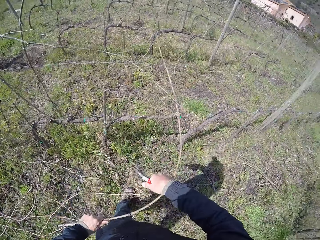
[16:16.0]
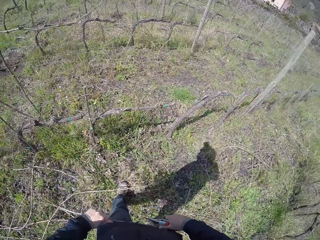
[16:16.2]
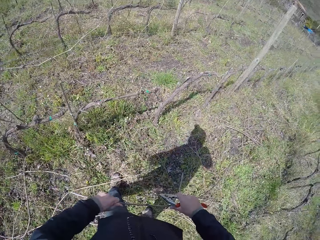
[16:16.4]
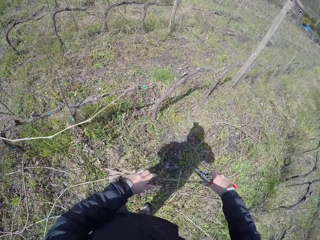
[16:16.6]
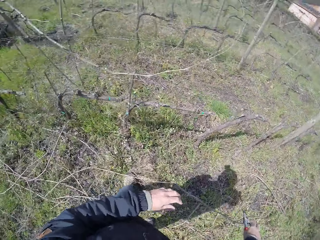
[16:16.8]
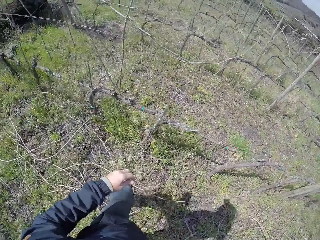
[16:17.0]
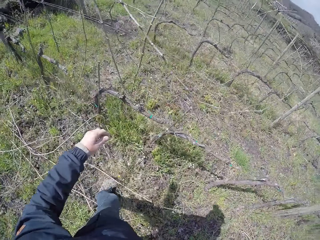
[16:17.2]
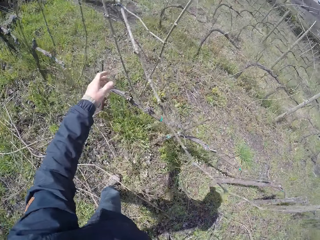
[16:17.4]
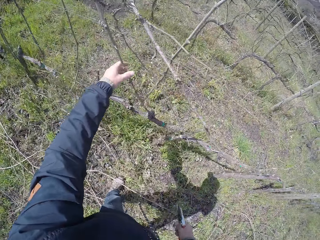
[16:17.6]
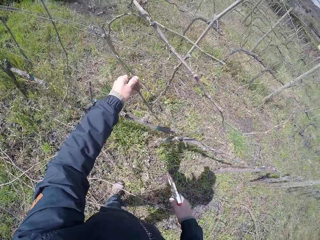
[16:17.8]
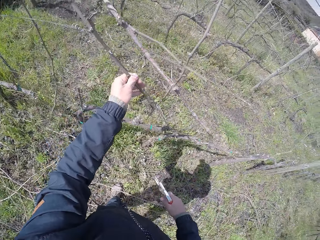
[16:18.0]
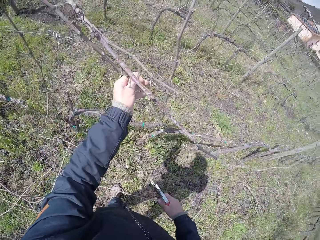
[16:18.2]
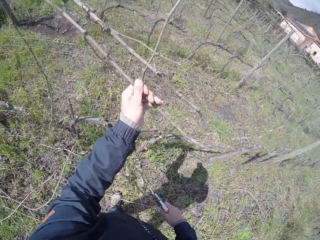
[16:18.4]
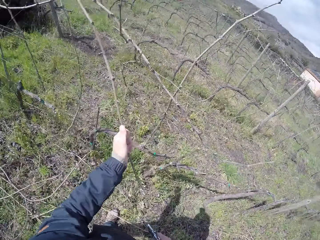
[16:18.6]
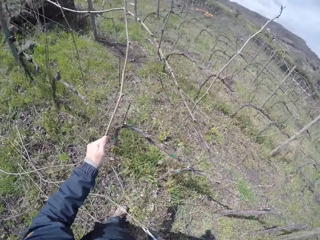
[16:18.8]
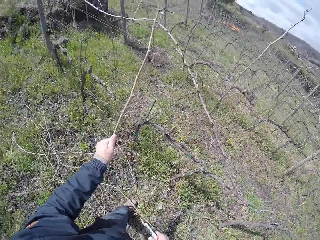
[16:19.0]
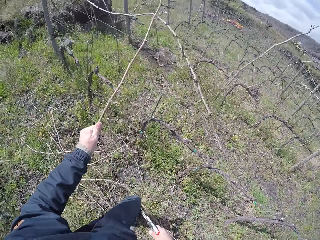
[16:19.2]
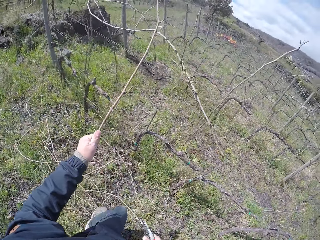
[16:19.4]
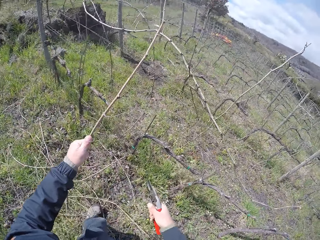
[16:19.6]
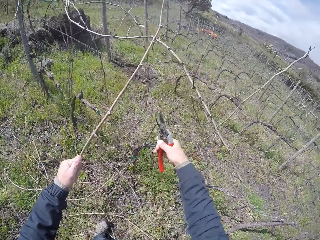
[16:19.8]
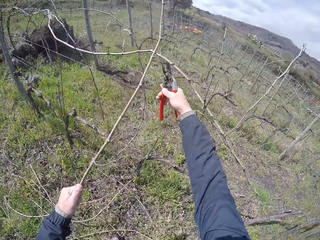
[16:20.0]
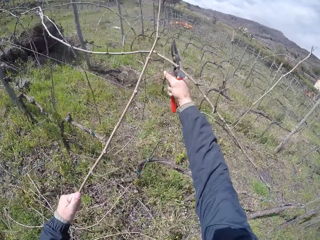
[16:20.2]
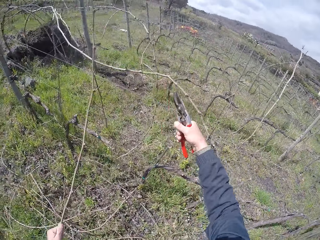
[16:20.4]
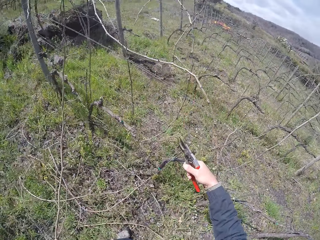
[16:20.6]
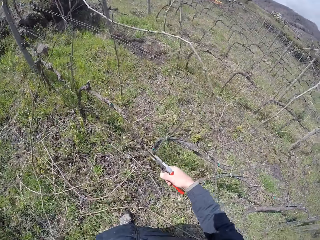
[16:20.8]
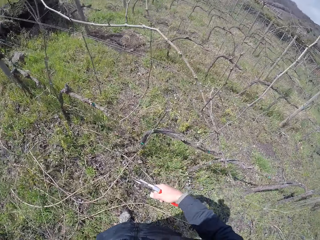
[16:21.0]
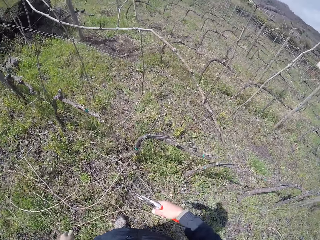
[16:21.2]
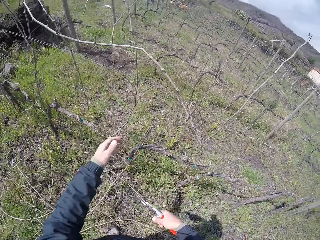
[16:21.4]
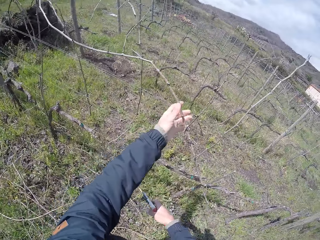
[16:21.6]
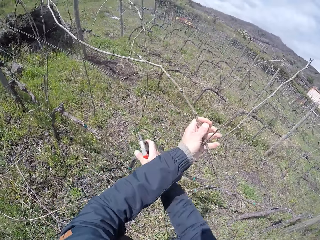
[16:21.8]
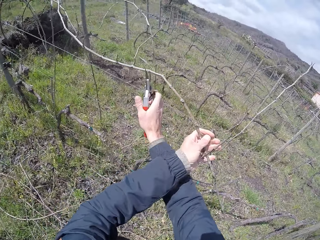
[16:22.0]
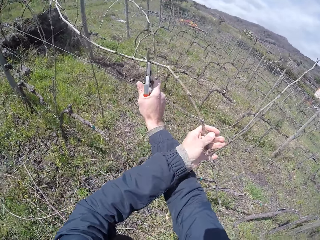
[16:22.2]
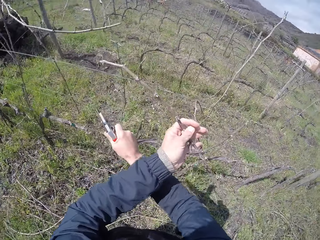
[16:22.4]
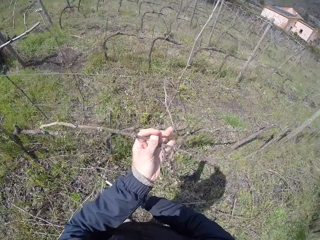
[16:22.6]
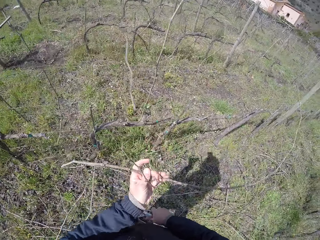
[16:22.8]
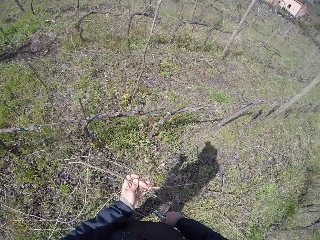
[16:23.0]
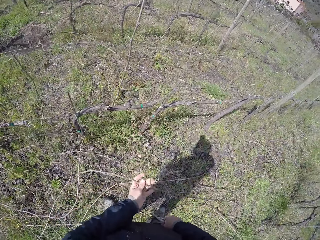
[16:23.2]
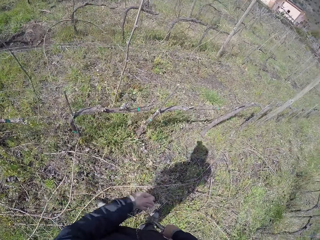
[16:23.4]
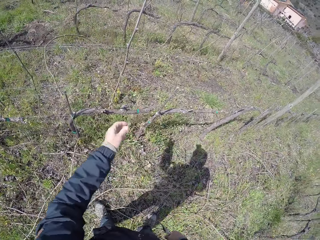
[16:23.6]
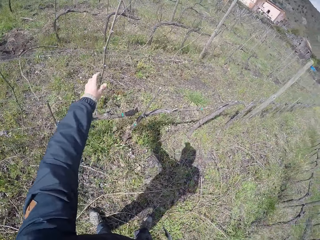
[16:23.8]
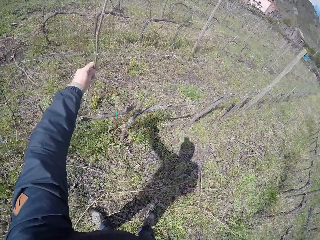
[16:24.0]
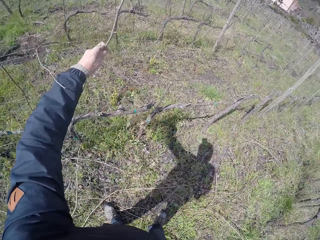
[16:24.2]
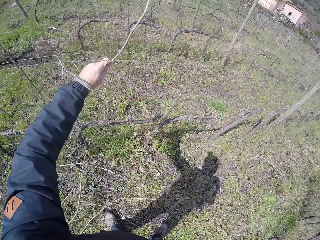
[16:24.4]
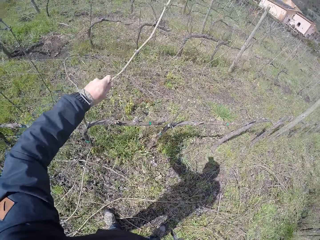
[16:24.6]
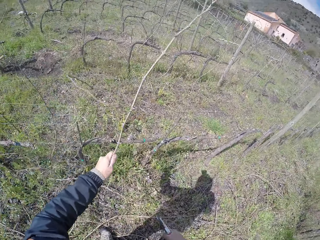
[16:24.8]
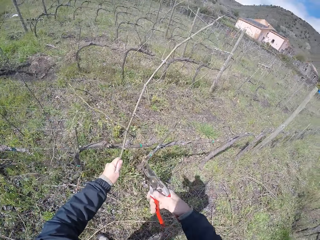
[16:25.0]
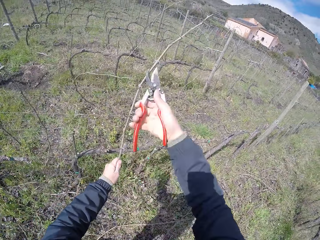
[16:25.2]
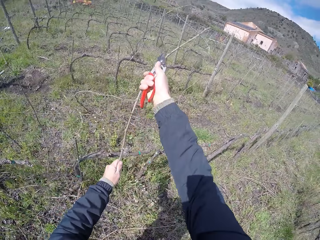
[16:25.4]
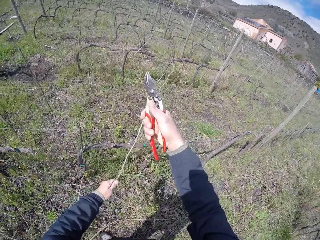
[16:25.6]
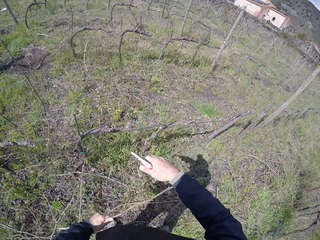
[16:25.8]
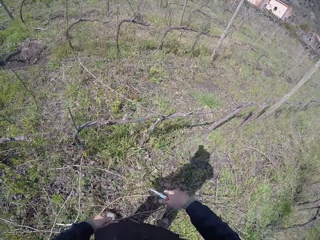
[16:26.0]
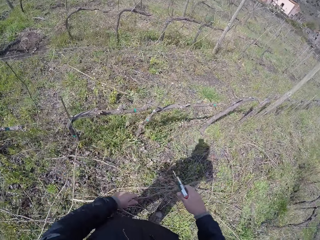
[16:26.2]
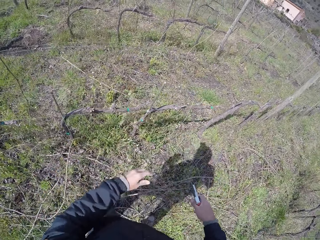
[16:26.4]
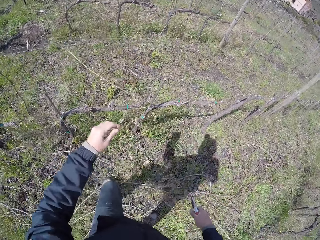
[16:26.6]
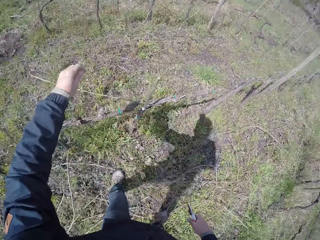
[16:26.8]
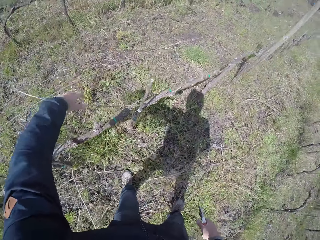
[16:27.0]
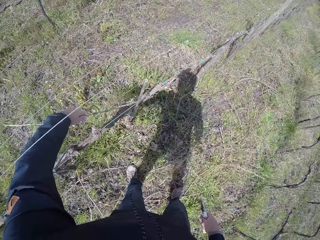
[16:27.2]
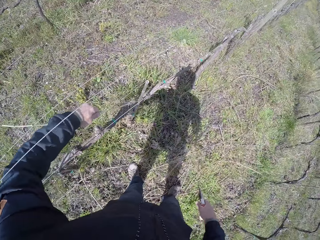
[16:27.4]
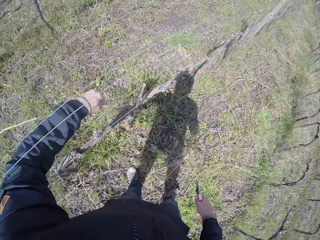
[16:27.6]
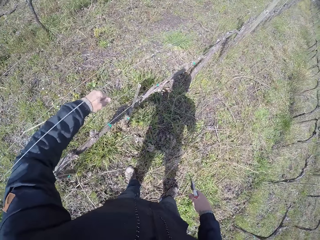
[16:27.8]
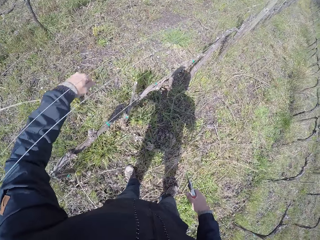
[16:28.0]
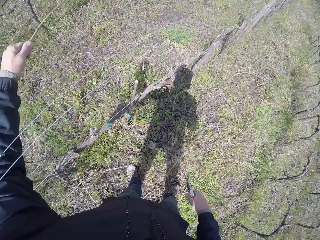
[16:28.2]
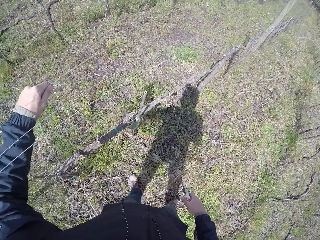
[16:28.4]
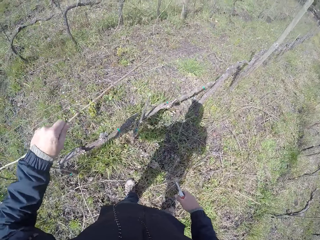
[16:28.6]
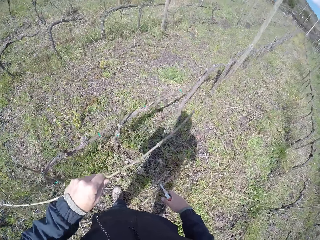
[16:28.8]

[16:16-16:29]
The camera wearer throws a dried stick to the ground and picks a dried stick from the fence. He cuts a branch in his left hand with the pruner in his right hand. He removes branches from the wired fence with his left hand to the floor. He throws a dried stick to the ground and picks a dried stick from the fence. He cuts a branch in his left hand with the pruner in his right hand. He removes branches from the wired fence with his left hand to the floor. He throws a dried stick to the ground and picks a dried stick from the fence. He cuts a branch in his left hand with the pruner in his right hand. He removes branches from the wired fence with his left hand to the floor. He throws a dried stick to the ground and picks a dried stick from the fence.

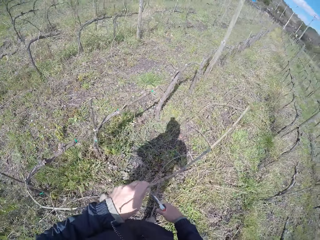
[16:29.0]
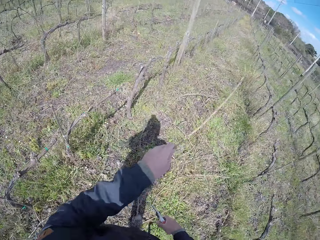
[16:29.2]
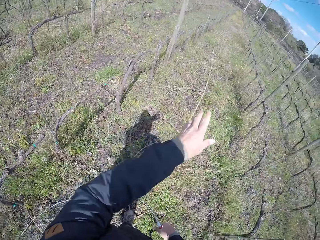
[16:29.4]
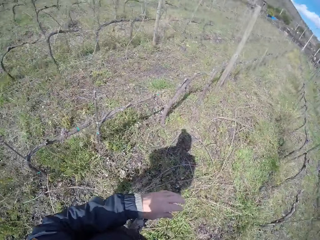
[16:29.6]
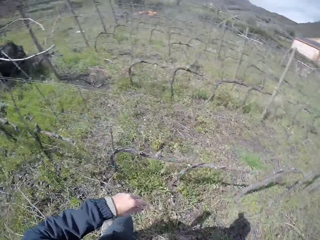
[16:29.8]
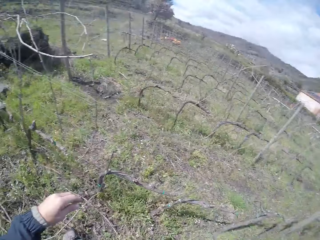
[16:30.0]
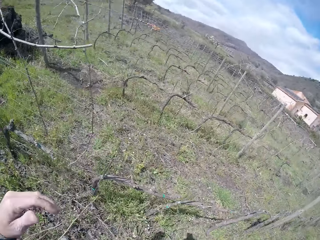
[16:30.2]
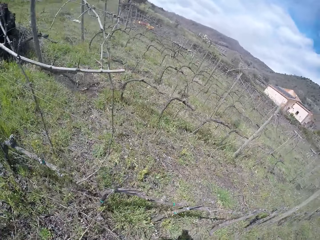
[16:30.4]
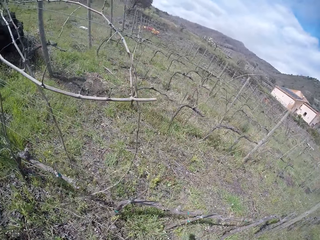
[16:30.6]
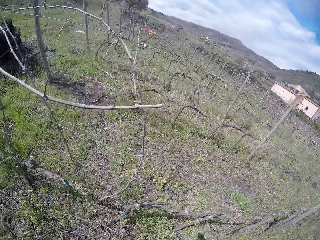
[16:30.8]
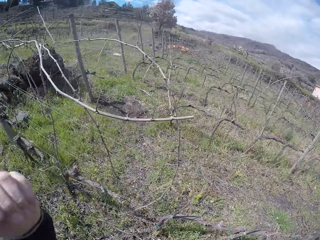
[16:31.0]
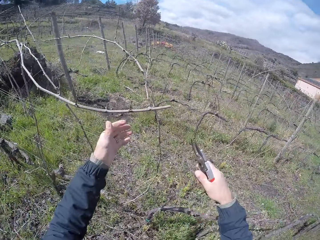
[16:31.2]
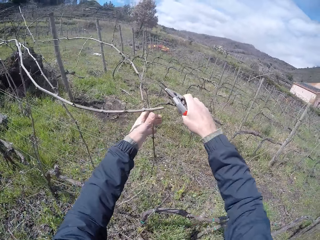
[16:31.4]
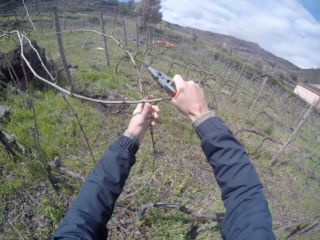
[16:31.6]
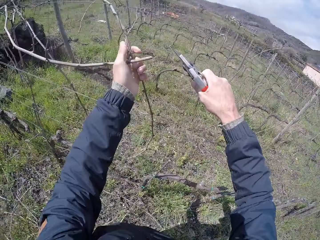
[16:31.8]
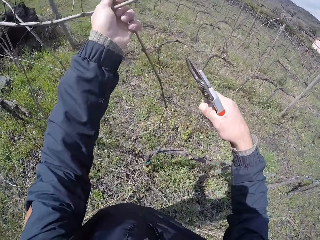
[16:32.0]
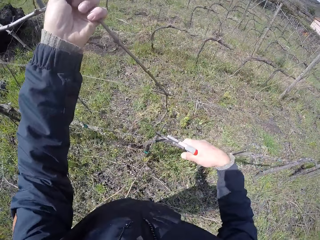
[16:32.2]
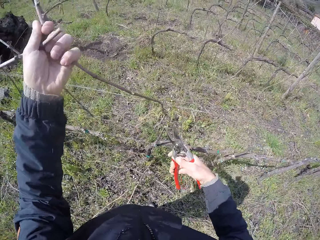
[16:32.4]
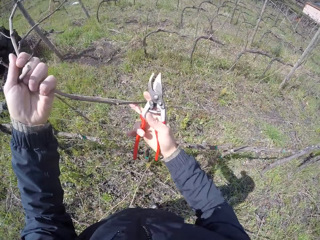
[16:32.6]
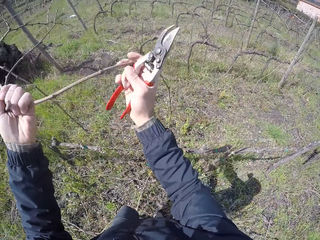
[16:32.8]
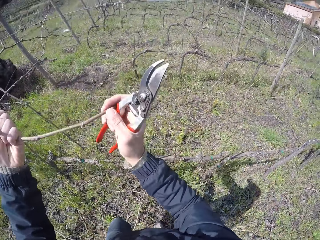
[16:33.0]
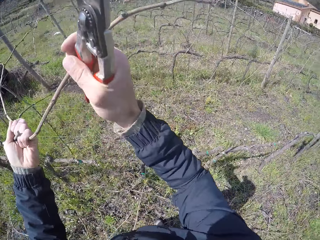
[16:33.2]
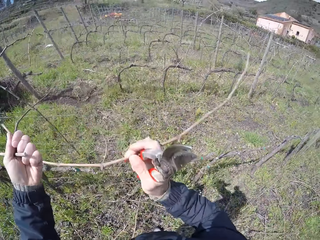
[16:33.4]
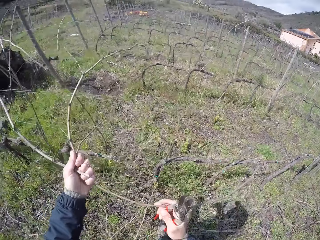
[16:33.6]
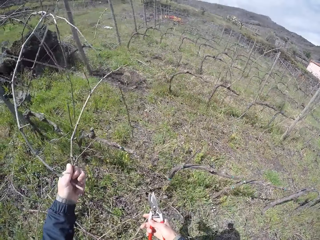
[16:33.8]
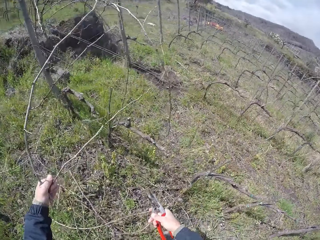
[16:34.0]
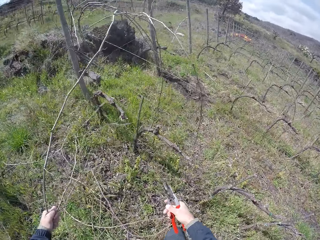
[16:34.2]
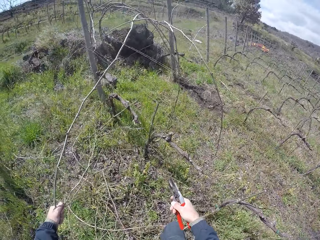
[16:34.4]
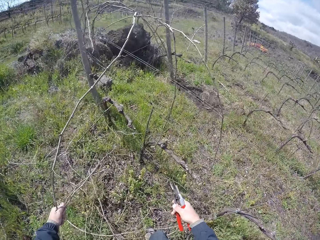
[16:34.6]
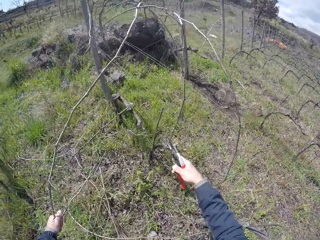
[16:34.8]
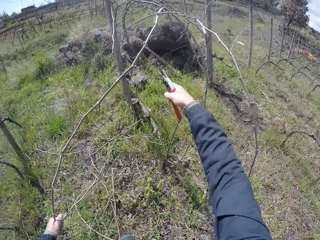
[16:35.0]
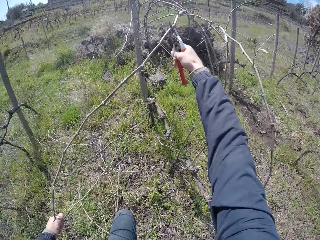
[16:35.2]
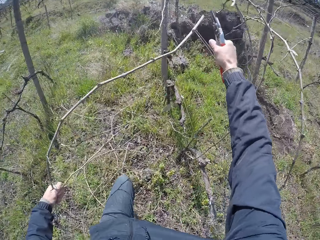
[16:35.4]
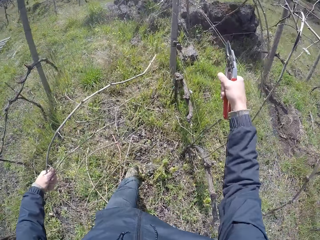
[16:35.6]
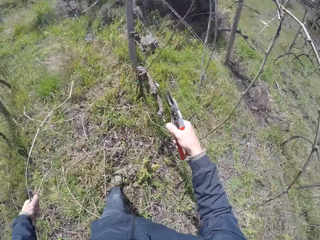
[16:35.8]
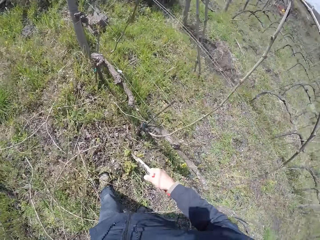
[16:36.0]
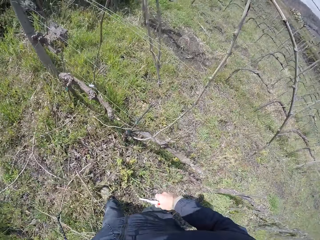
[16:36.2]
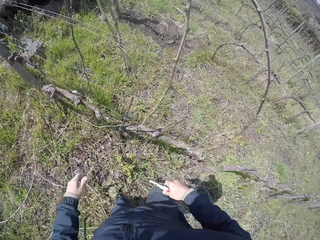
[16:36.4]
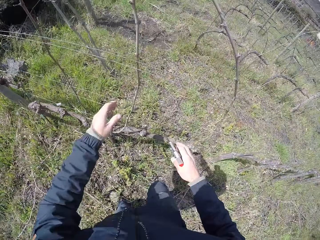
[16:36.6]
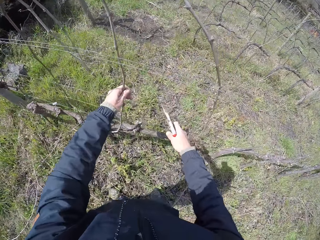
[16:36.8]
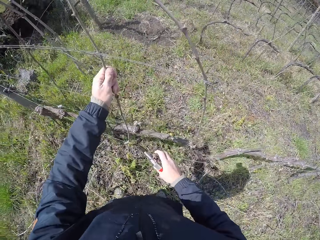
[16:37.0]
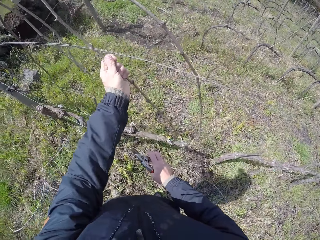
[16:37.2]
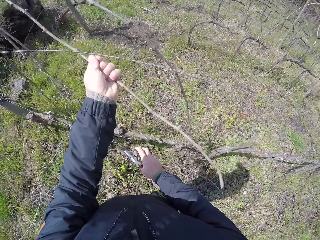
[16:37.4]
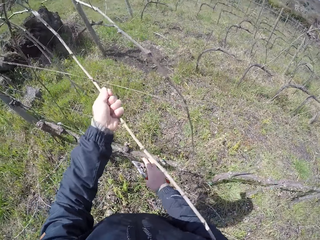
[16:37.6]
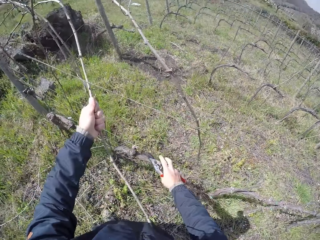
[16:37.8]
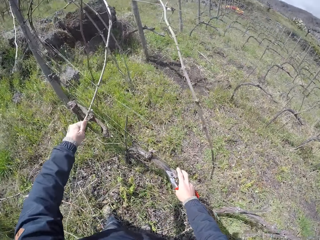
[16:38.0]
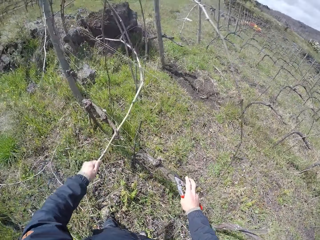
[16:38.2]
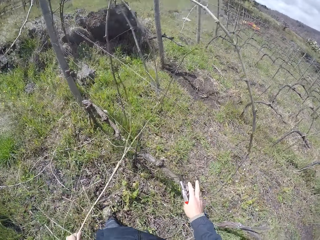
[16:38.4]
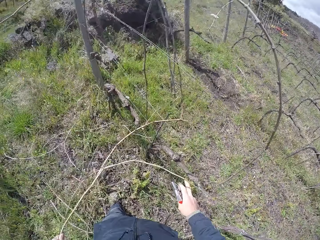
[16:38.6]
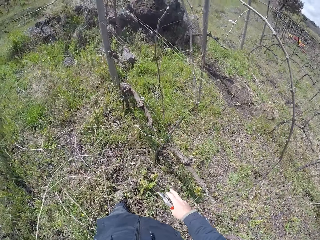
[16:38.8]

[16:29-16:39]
The camera wearer throws a dried stick to the ground. He touches something. He picks a dried stick from the fence. He removes branches from the wired fence with his hands to the floor. He cuts a branch in his left hand with the pruner in his right hand. He removes the branch from the wired fence with his left hand to the floor. He throws a dried stick to the ground and picks a dried stick from the fence. He removes branches from the wired fence with his left hand to the floor.
